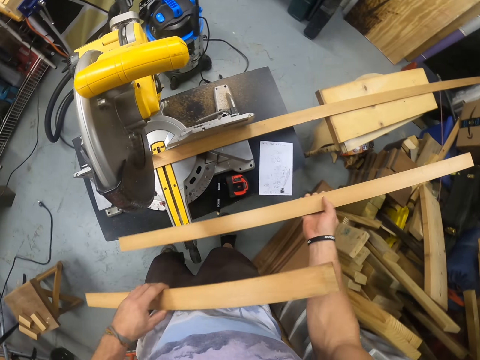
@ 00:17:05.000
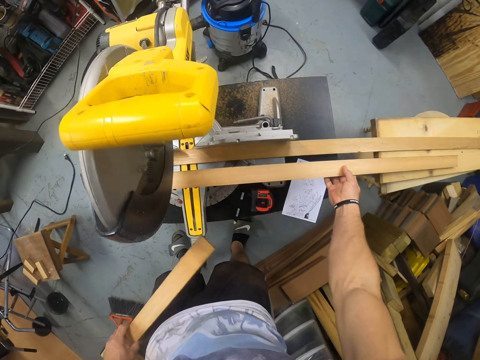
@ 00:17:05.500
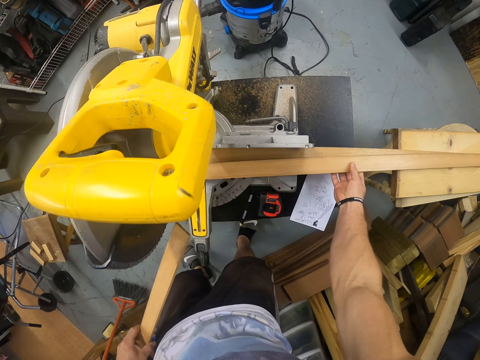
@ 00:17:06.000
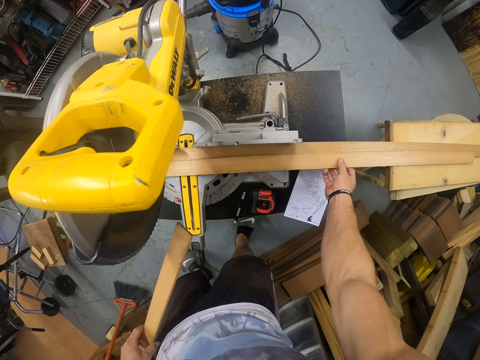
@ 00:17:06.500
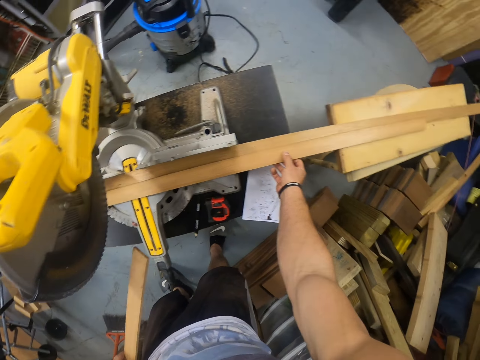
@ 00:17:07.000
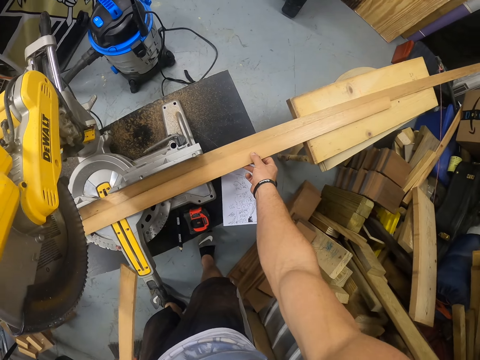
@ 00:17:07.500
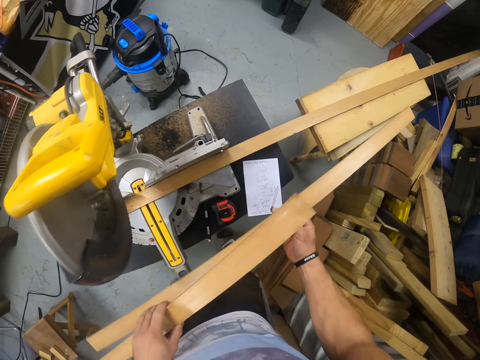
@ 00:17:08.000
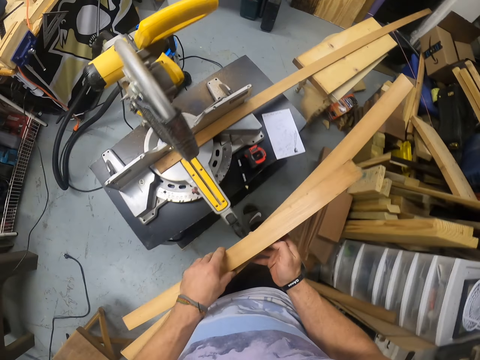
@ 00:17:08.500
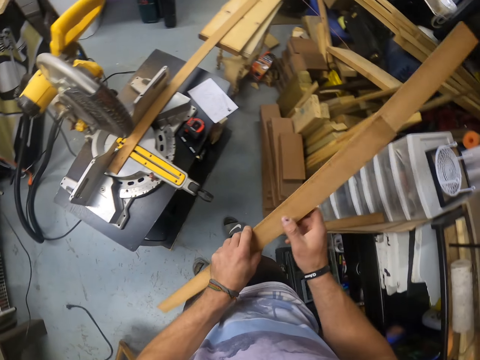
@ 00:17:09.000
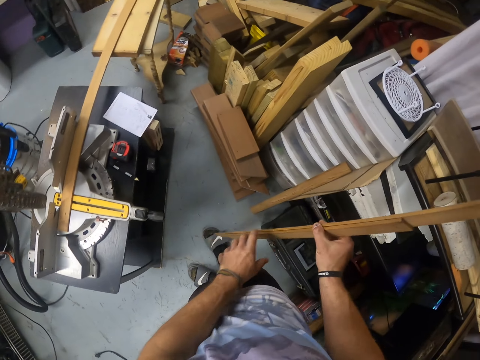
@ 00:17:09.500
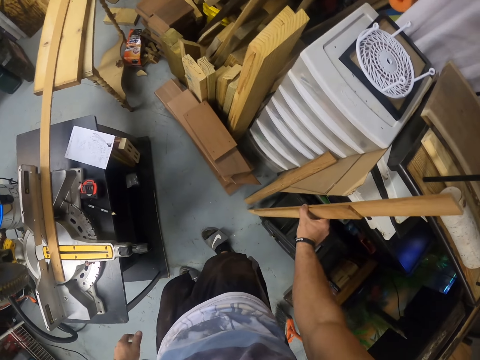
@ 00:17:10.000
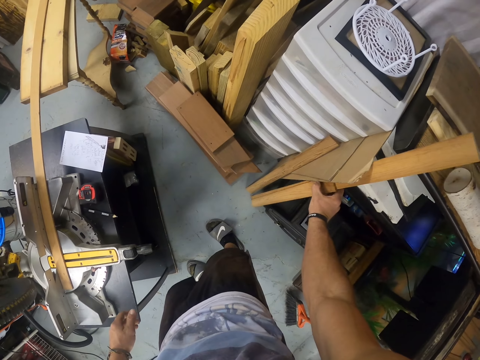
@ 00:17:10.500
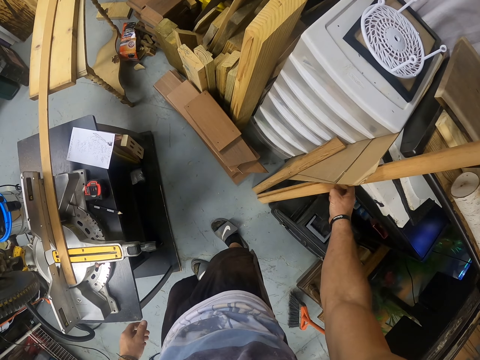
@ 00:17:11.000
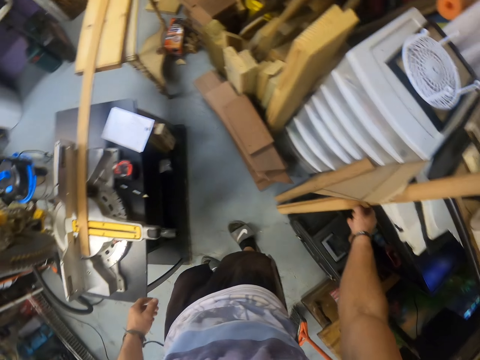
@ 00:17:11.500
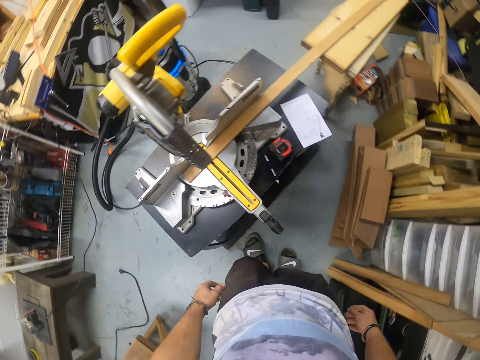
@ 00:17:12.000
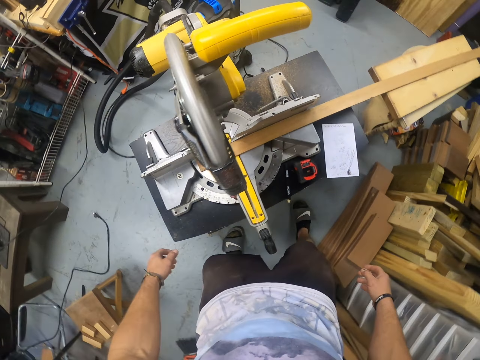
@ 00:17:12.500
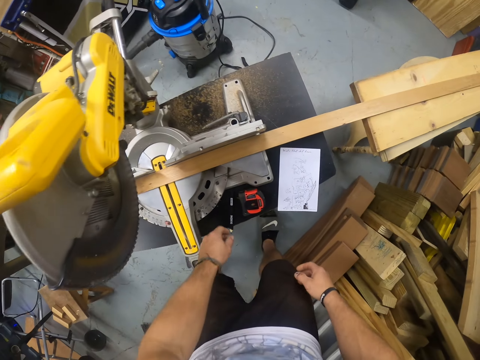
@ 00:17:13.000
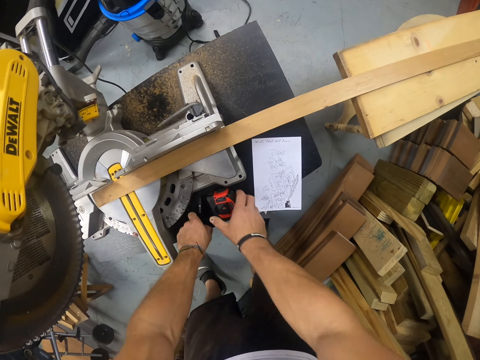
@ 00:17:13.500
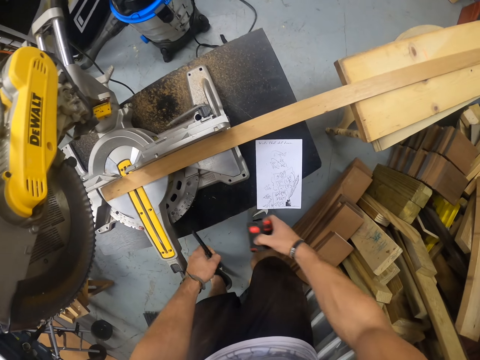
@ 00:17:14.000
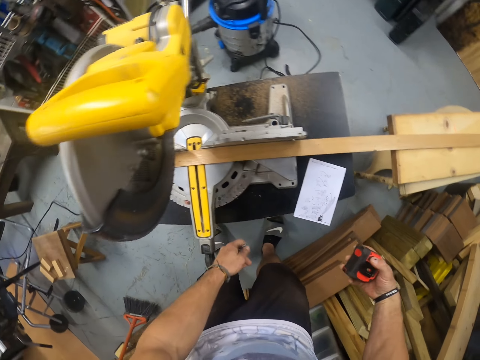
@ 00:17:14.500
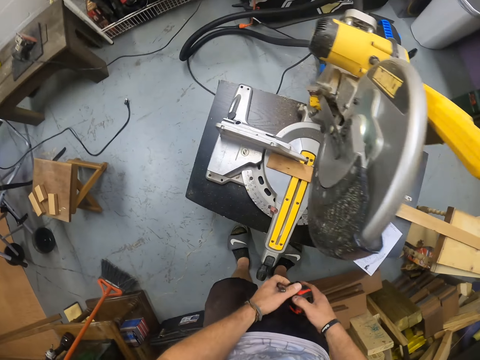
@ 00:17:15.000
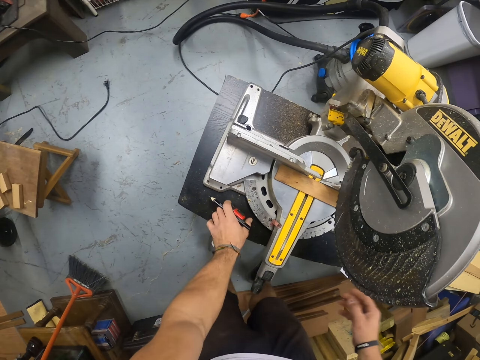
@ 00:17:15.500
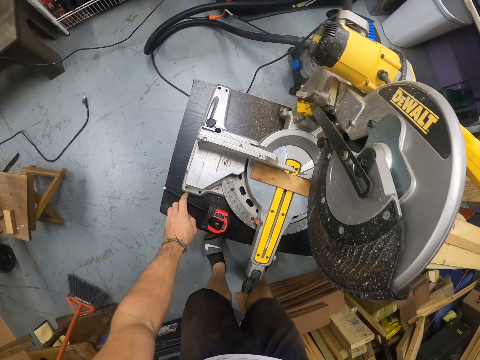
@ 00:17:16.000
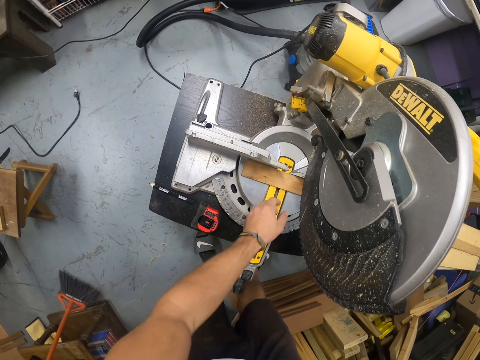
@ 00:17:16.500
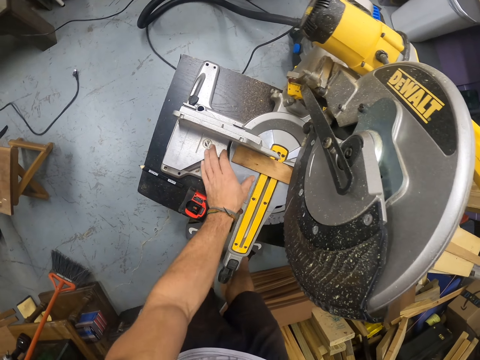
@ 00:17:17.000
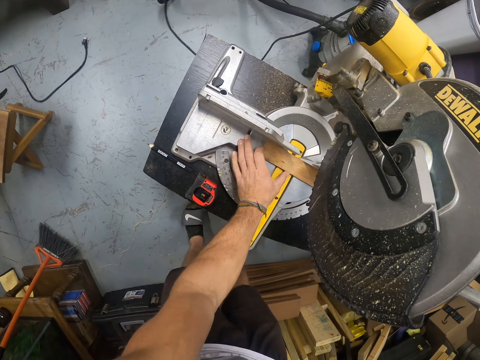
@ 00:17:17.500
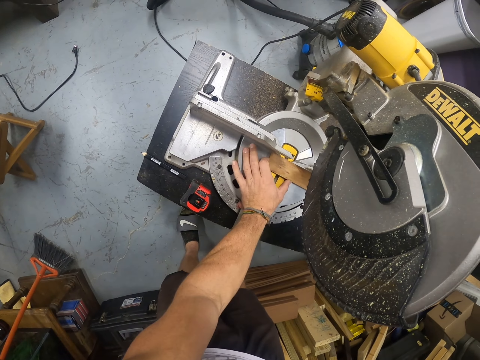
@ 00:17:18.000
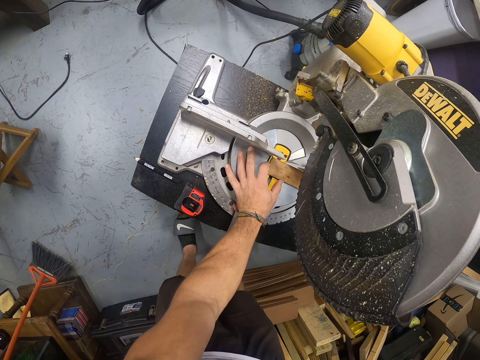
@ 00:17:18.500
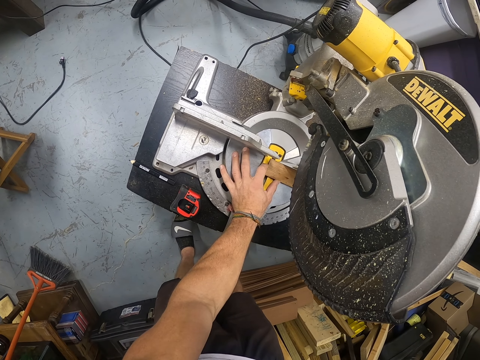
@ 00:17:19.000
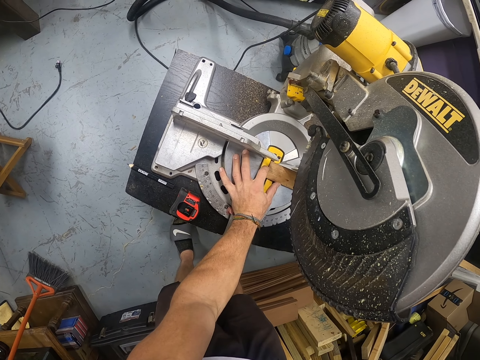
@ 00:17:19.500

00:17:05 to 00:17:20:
The camera wearer moves towards the table. He passes one piece of wood from his left hand to his right hand. He measures the piece of wood on the mitre saw with the piece of wood in his right hand. He places the wood on the circular saw. He picks the wood. He passes the piece of wood in his left hand to his right hand. He drops the pieces of wood in his right hand on the floor. He leans the wood to the shelf. He moves towards the circular saw. He picks the pencil from the table with his left hand. He picks the tape measure from the table with his right hand. He passes the tape measure in his right hand to his left hand. He drops the tape measure in his left hand on the table. He drops the pencil in his left hand on the table. He repositions the piece of wood on the mitre saw with his left hand.

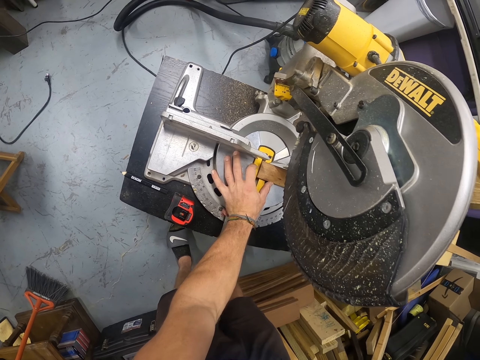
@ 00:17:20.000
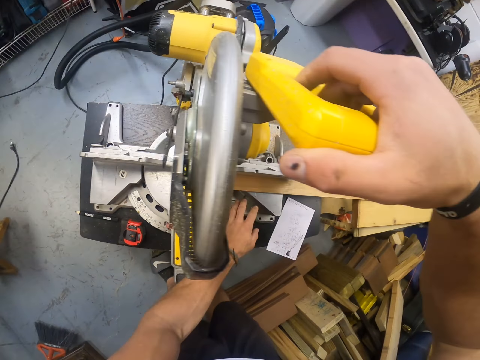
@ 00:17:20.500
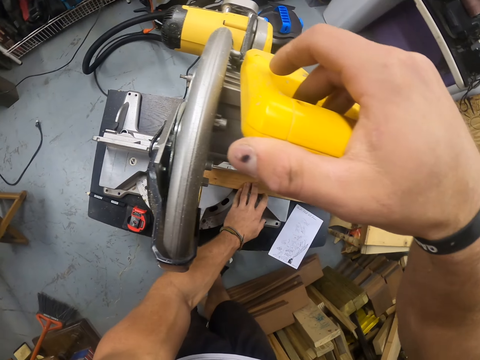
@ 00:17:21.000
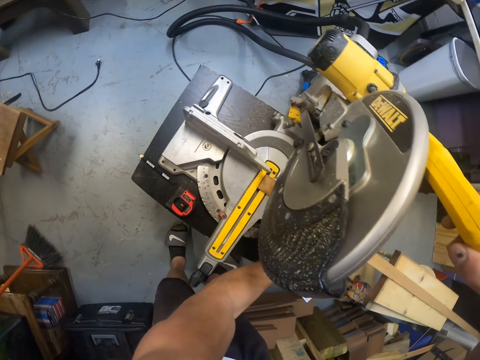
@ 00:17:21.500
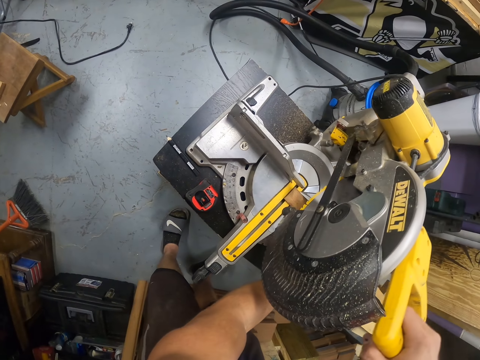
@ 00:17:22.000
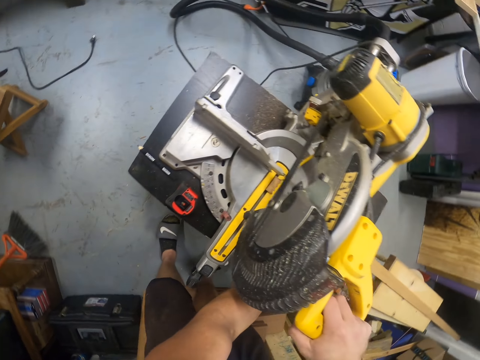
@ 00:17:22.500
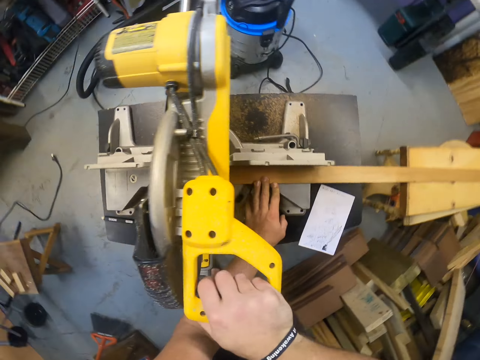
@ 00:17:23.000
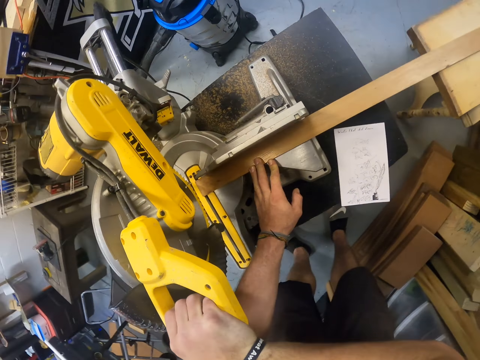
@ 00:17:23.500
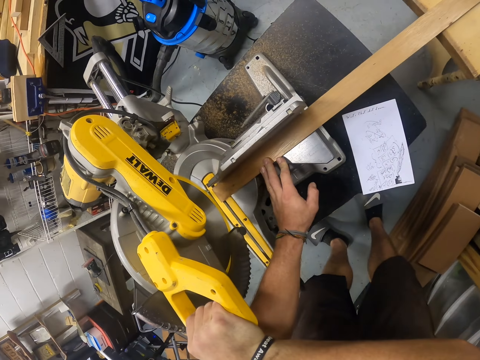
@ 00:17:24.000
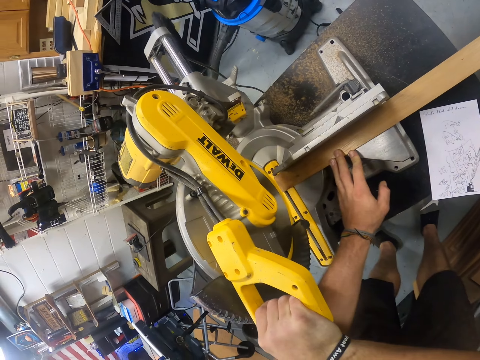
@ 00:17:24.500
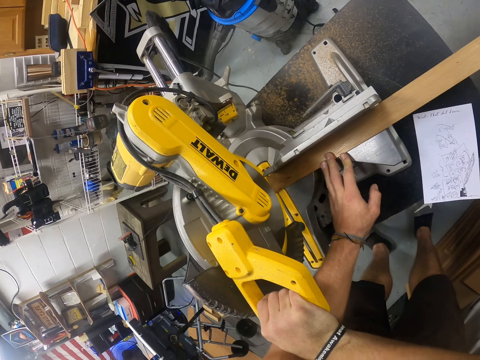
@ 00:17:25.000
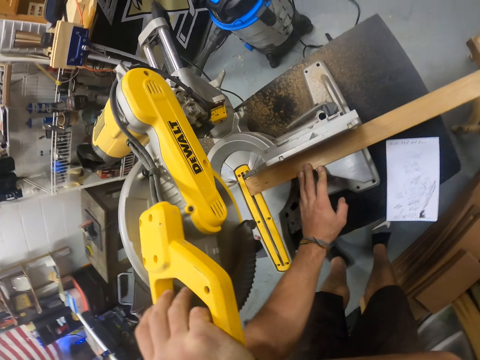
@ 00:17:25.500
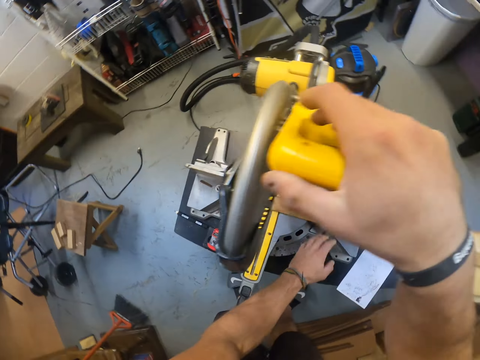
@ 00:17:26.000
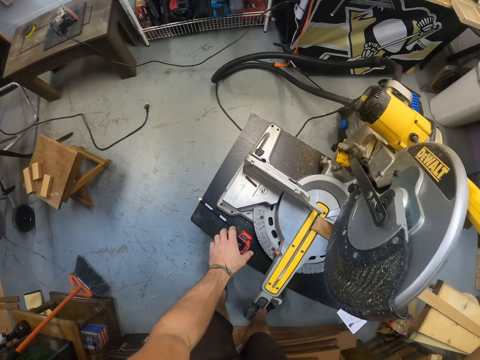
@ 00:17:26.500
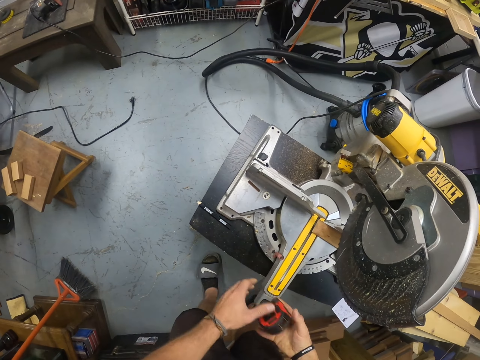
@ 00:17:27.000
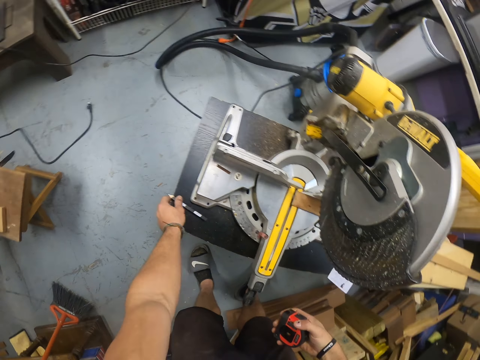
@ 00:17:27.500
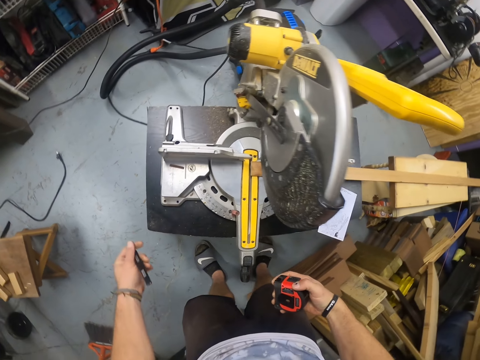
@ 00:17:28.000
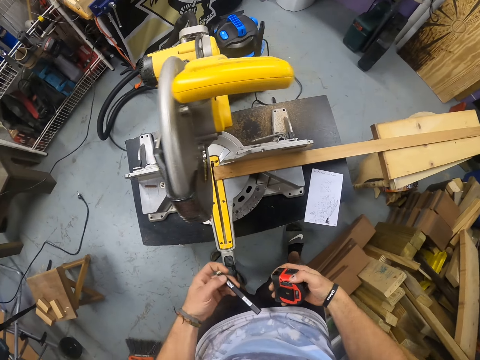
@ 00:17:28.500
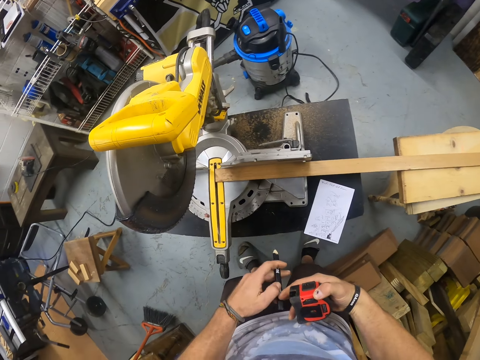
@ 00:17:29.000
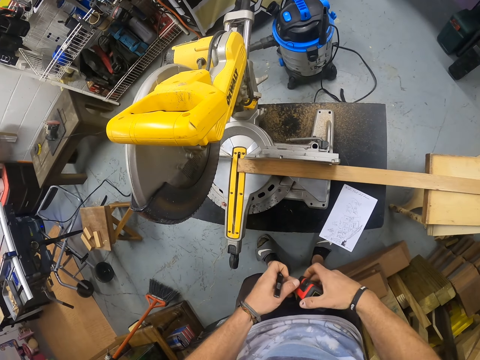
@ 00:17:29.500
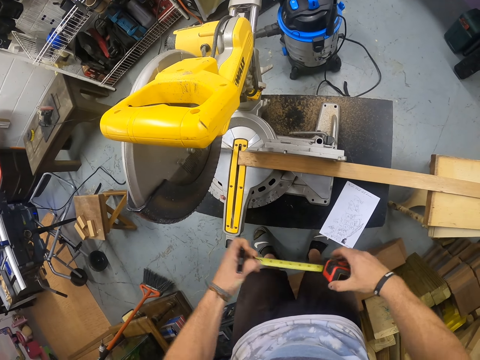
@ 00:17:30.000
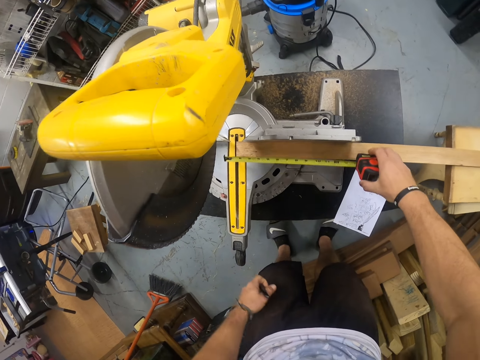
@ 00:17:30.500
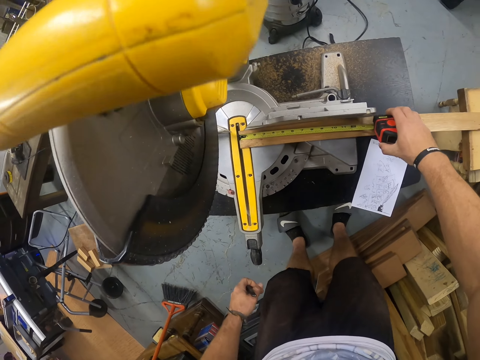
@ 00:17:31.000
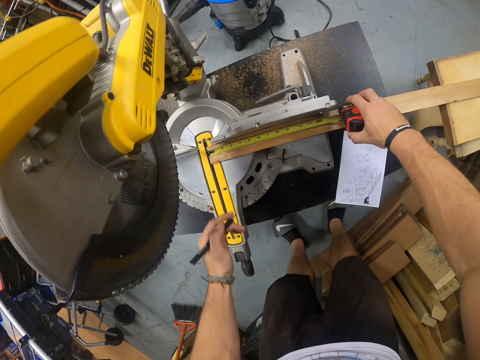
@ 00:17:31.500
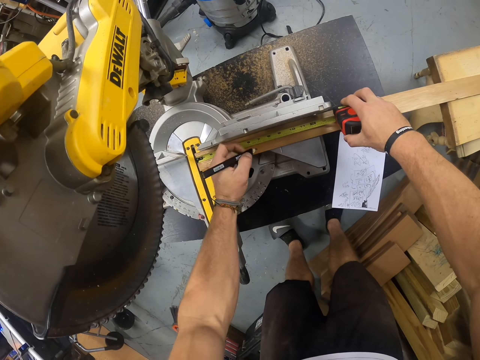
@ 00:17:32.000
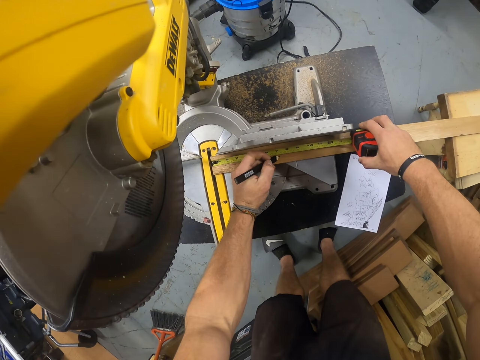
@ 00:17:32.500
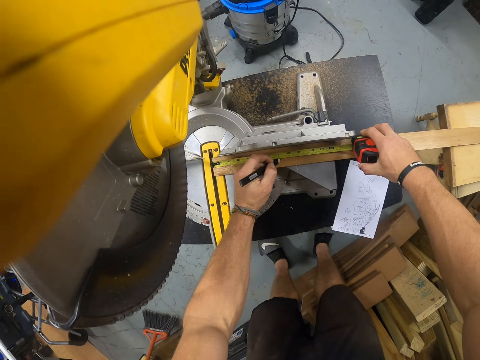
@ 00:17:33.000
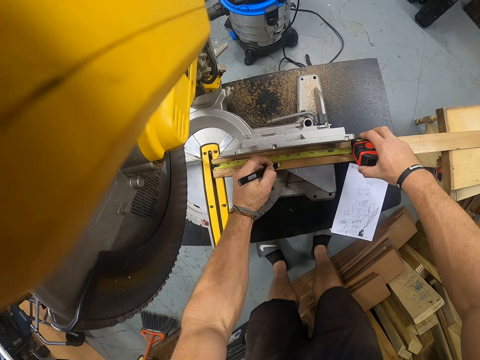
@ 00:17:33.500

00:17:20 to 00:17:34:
The camera wearer holds down the piece of wood on the mitre saw with his left hand. He cuts the piece of wood with the mitre saw in his right hand. He lowers the blade. He cuts the wood. He picks the tape measure from the table with his left hand. He passes the tape measure in his left hand to his right hand. He picks the pencil from the table with his left hand. He touches the pencil in his left hand with his right hand. He pulls out the tape of the tape measure in his right hand with his left hand. He measures the piece of wood on the mitre saw with the tape measure in his right hand. He marks the piece of wood on the mitre saw with the pencil in his left hand.
